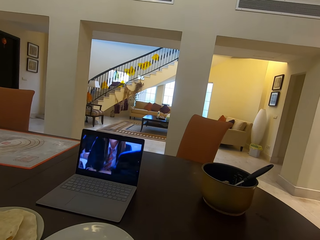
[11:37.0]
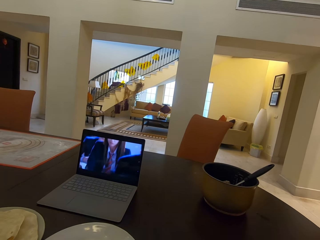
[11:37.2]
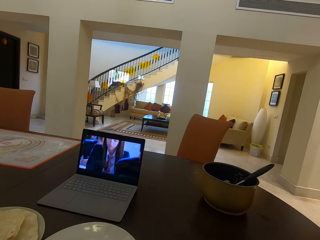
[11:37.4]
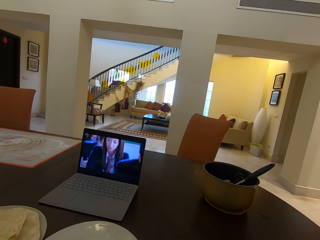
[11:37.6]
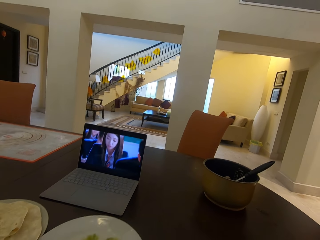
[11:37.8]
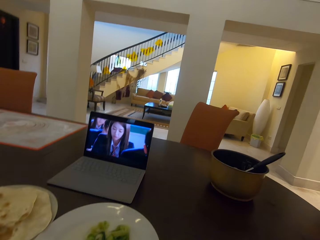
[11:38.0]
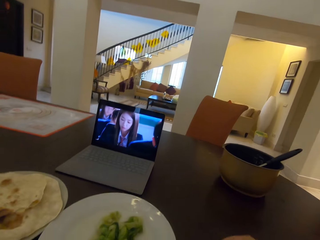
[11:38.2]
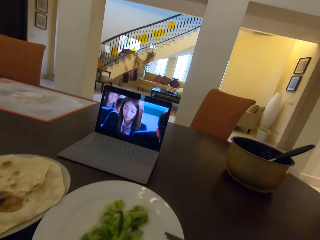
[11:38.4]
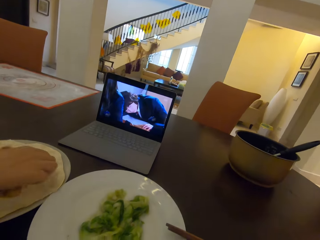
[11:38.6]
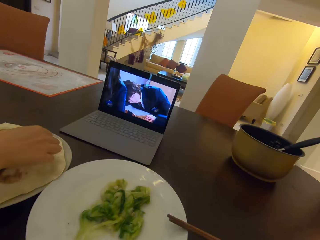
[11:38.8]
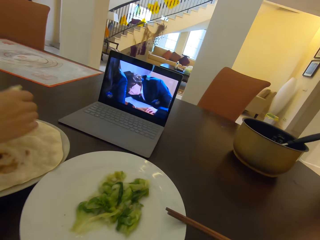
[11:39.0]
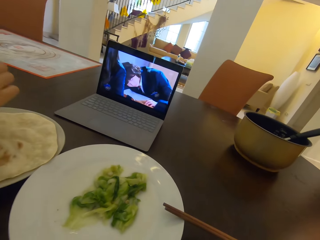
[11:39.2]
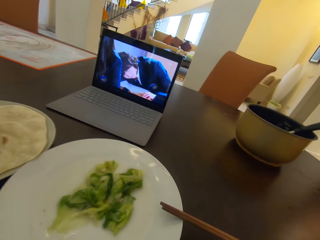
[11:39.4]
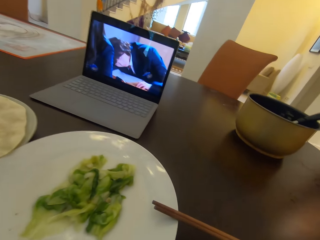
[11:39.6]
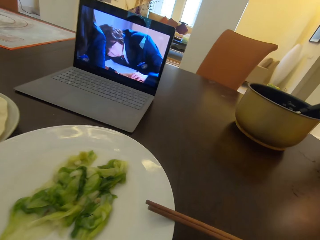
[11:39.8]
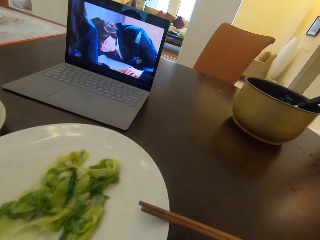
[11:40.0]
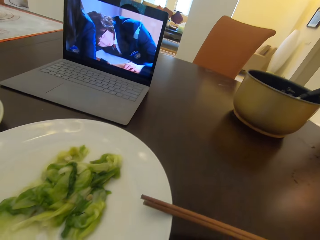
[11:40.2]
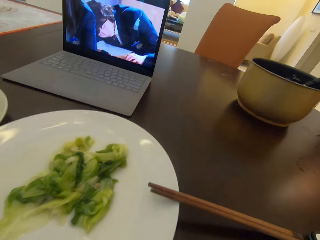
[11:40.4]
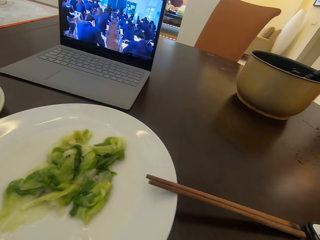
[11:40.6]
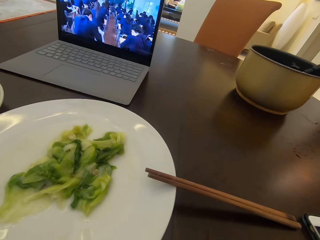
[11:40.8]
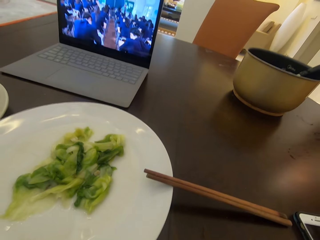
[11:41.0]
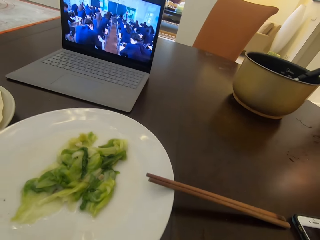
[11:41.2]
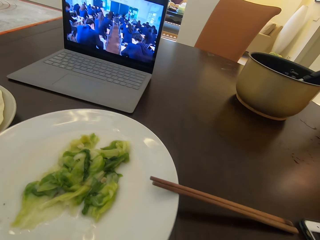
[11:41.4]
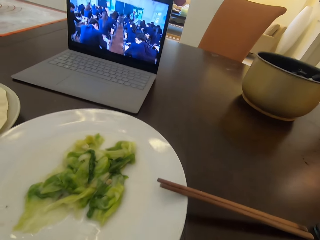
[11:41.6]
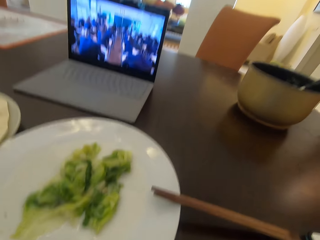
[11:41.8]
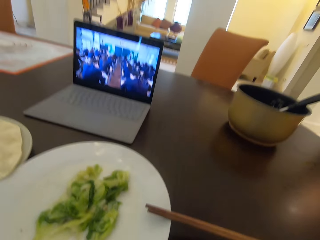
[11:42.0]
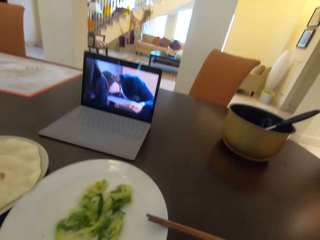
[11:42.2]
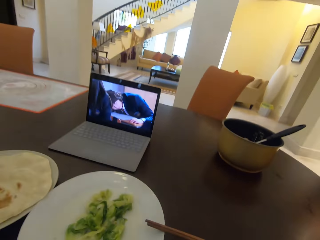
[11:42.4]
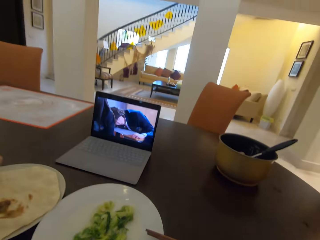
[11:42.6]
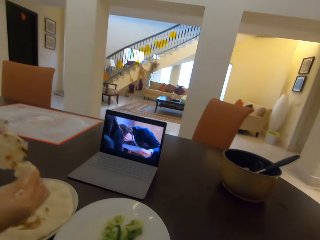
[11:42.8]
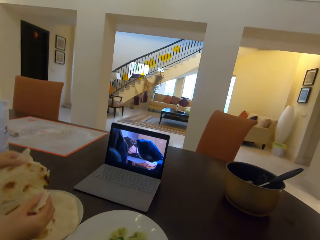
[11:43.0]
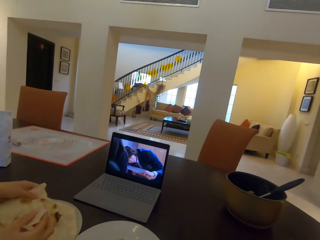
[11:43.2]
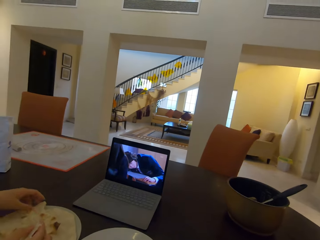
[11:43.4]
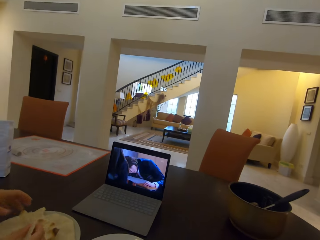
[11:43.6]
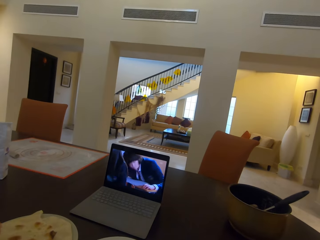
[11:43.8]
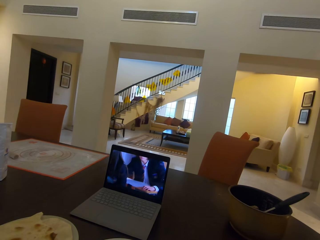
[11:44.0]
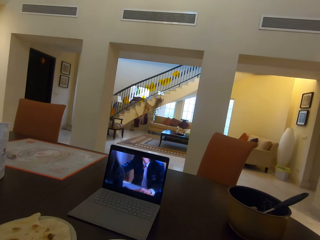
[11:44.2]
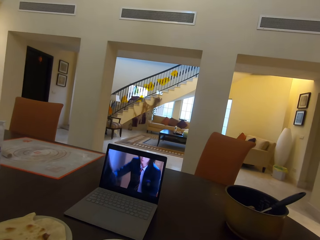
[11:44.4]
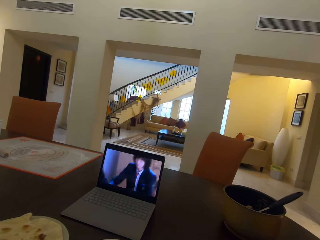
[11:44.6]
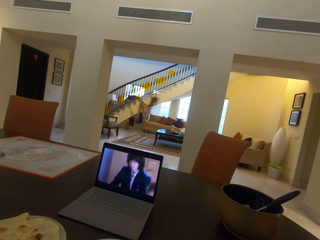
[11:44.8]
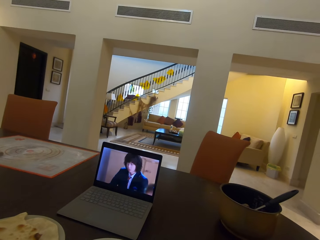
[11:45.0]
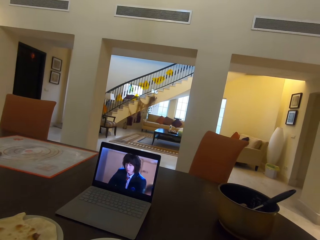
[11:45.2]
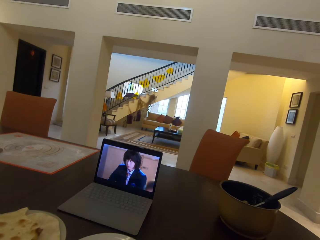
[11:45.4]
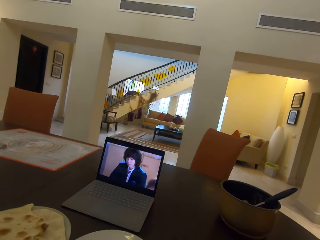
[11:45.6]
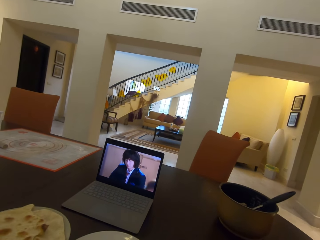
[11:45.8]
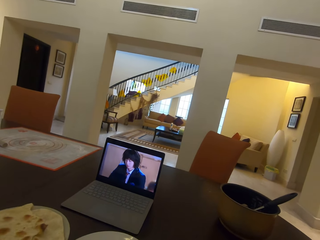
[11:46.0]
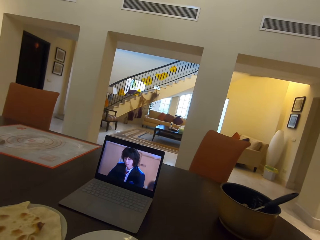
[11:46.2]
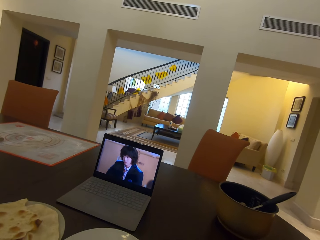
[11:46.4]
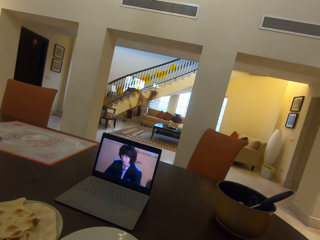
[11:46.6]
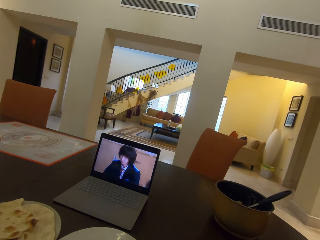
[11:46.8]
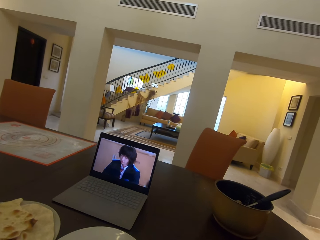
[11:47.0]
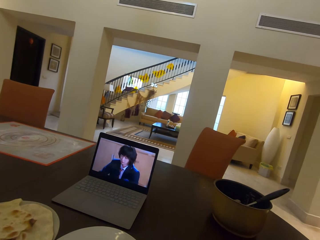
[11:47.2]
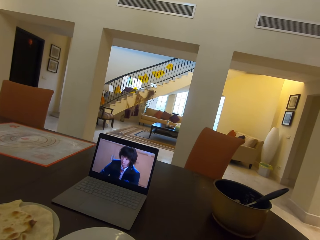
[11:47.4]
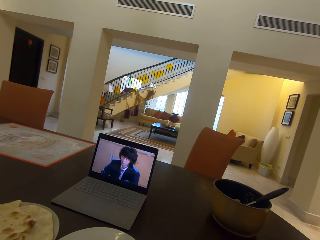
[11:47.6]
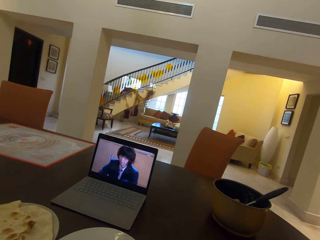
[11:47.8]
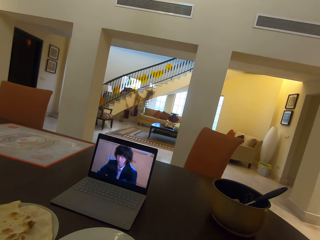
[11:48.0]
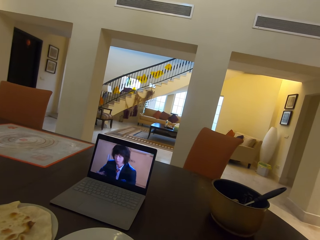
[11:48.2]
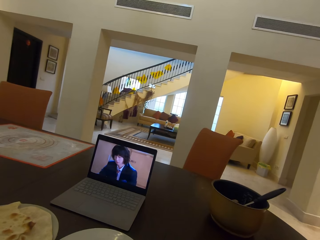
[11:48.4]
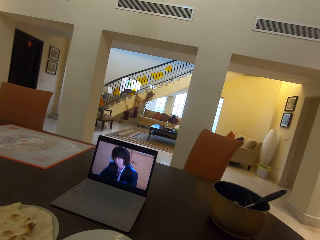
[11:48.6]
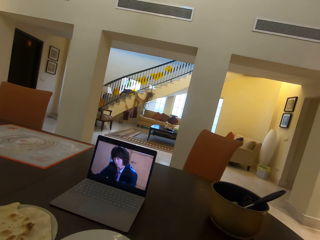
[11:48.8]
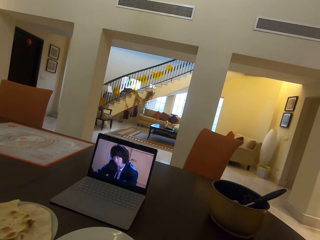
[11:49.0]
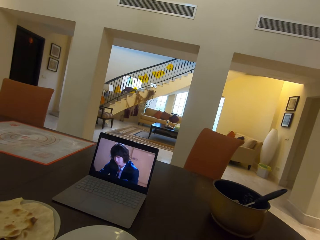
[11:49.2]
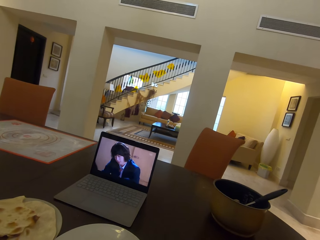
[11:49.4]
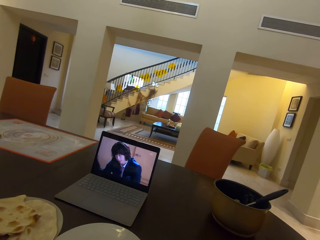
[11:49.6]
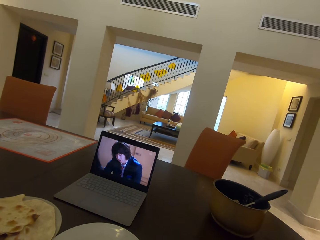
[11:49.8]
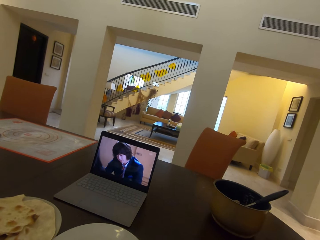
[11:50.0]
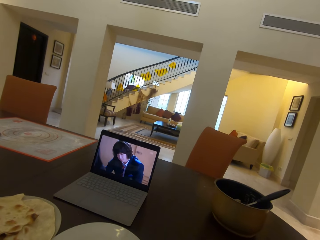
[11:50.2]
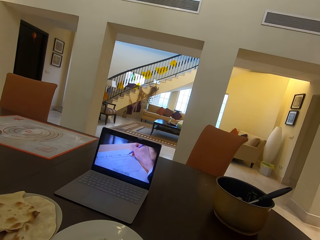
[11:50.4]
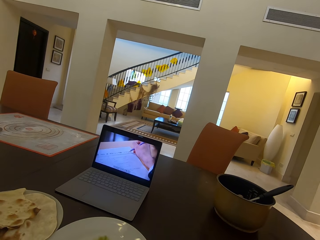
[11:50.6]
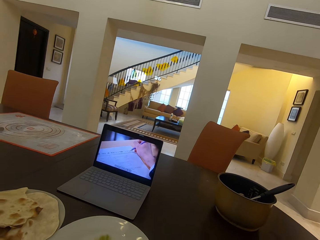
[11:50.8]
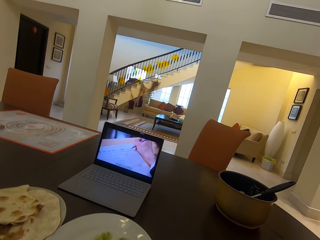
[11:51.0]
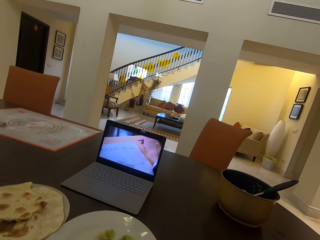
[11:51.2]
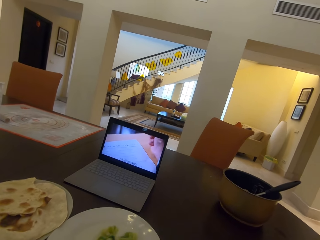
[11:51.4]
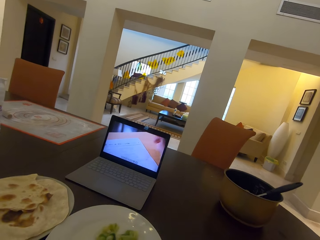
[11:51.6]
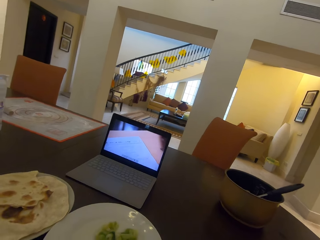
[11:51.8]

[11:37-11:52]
The camera wearer watches the laptop. A lady takes a flat bread or chapati on the second plate. The lady drops the flat bread on the second plate. The lady splits the chapati. The camera wearer watches the laptop.

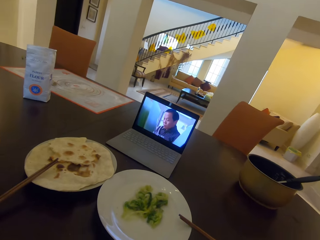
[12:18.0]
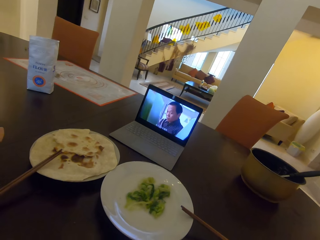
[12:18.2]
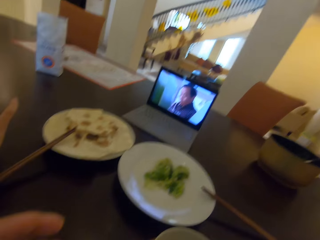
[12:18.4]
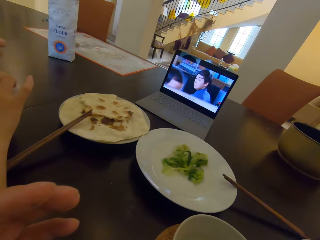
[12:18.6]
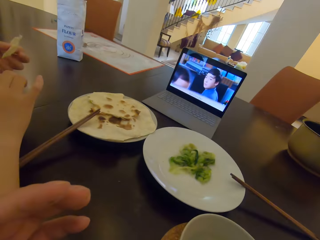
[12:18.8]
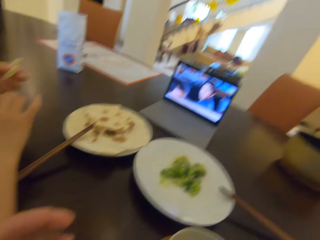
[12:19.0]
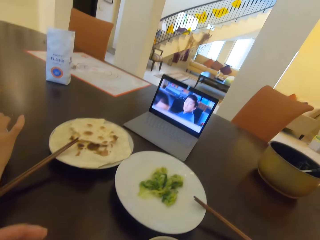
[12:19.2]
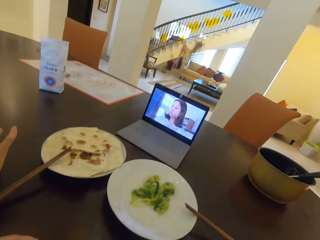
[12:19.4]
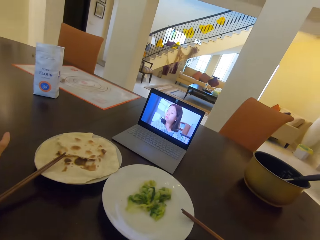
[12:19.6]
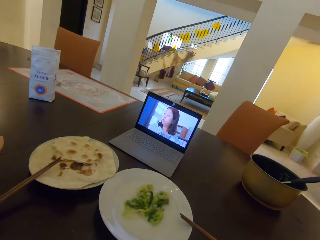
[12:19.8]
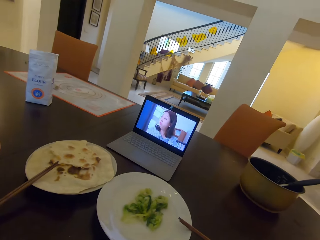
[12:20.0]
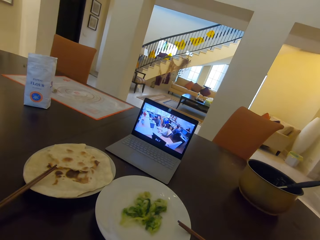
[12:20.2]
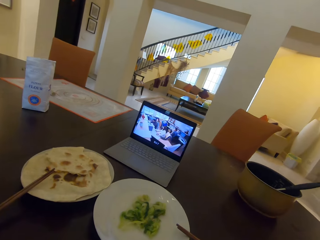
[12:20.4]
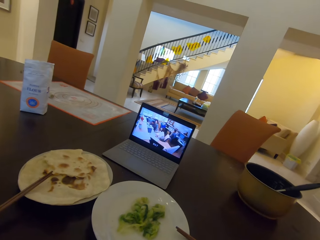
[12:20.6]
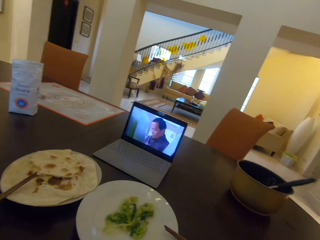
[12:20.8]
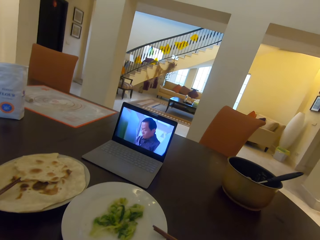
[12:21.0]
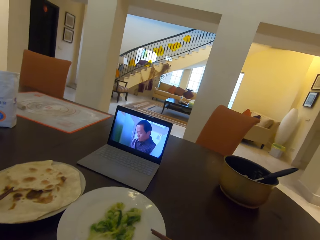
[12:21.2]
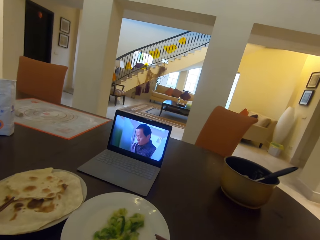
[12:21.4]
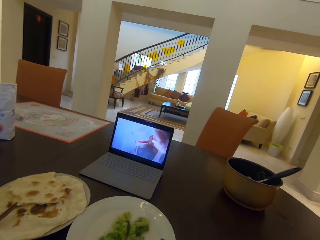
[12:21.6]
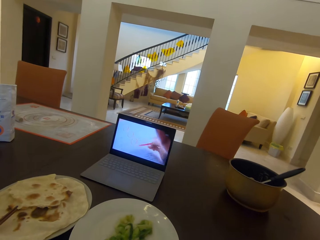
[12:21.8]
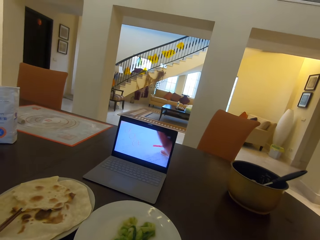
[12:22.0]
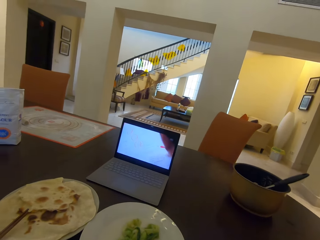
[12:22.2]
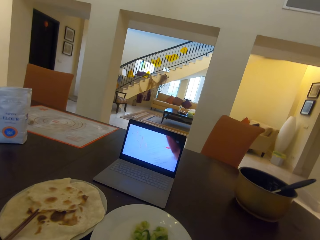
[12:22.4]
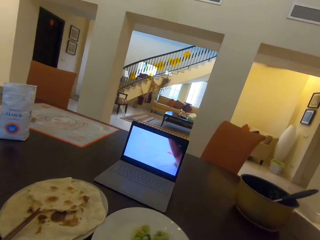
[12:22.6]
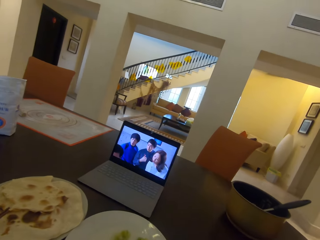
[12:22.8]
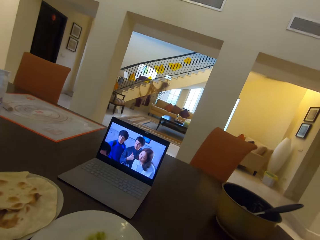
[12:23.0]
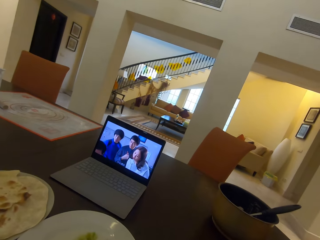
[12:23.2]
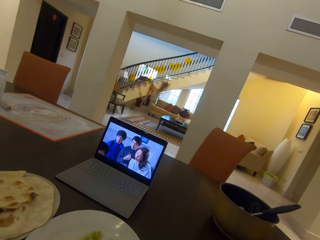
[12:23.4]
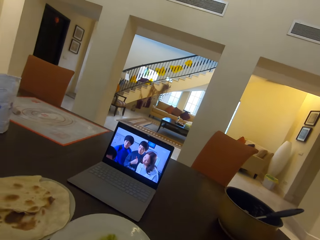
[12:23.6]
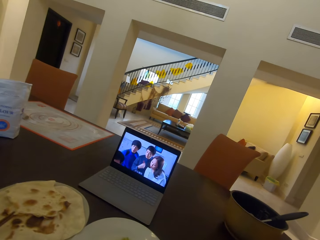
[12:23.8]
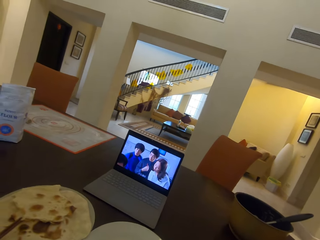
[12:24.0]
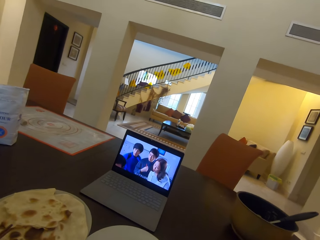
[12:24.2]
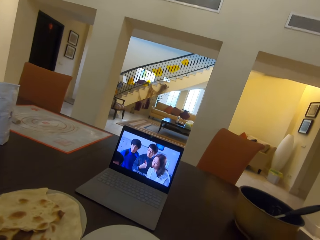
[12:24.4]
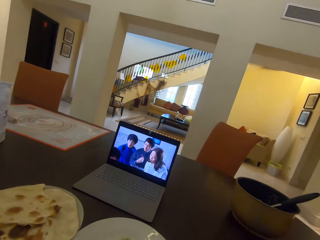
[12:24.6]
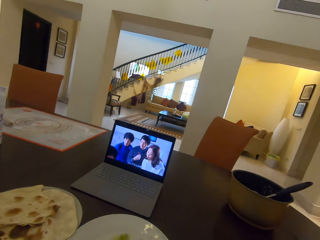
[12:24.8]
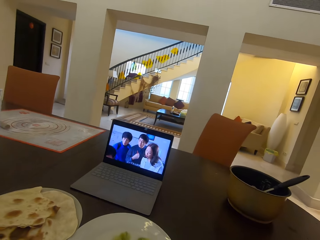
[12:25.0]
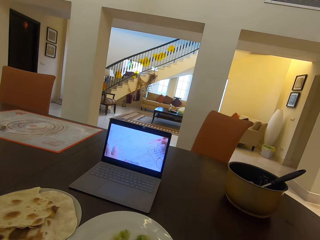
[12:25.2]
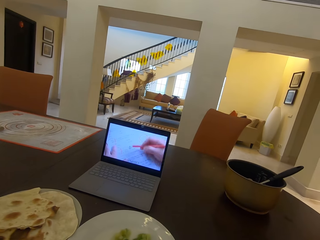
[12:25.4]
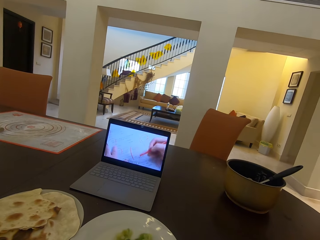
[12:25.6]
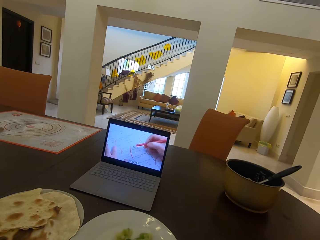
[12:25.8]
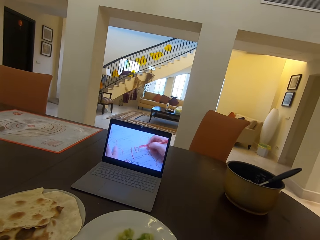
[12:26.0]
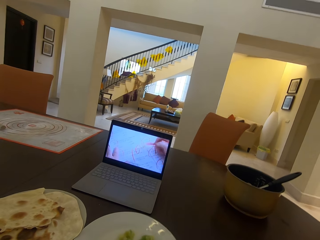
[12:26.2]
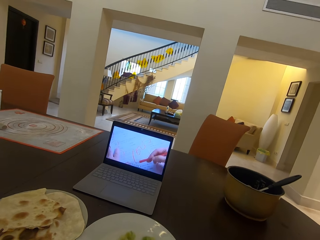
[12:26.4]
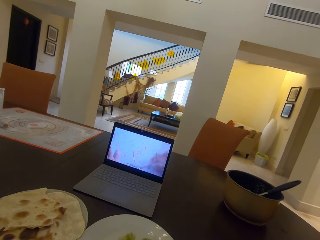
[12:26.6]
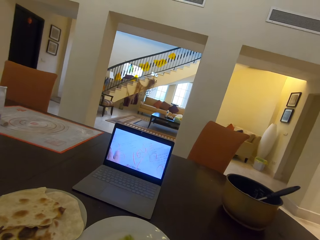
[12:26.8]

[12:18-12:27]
A man holds food. The camera wearer watches the laptop.
